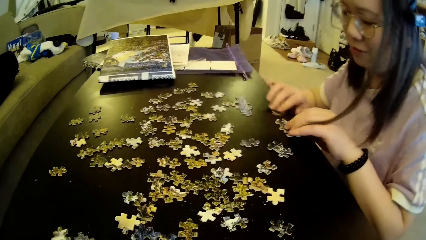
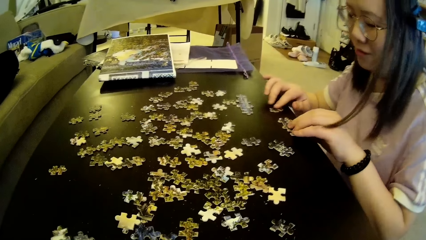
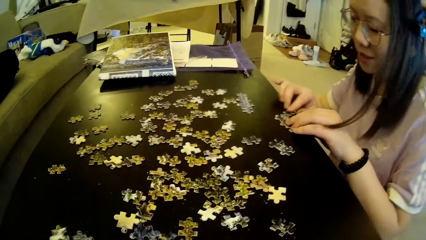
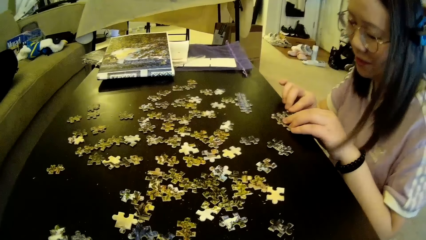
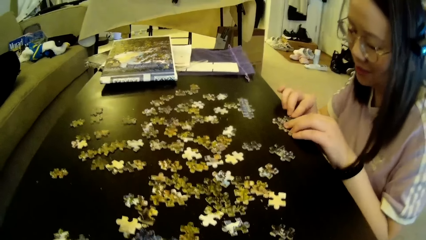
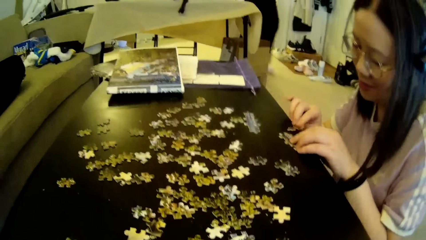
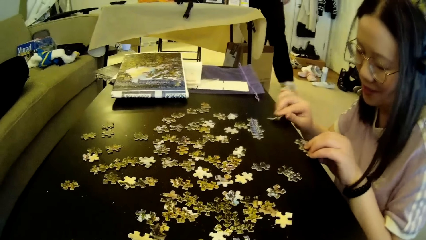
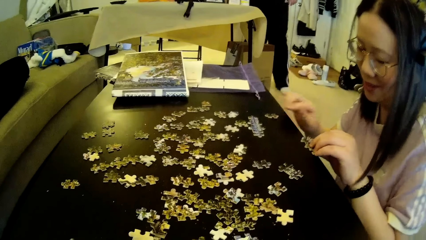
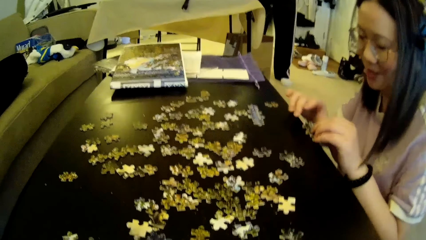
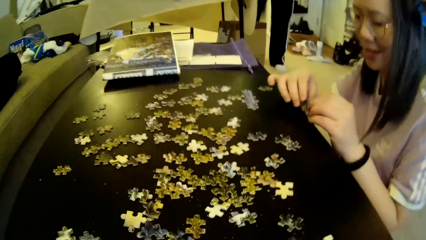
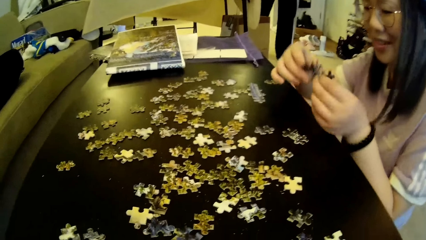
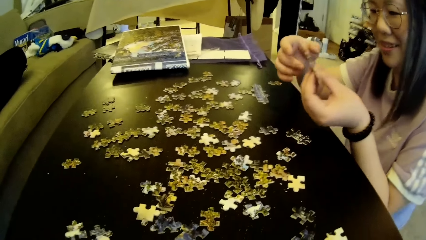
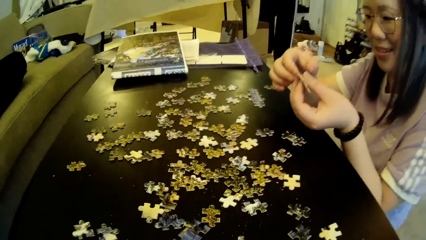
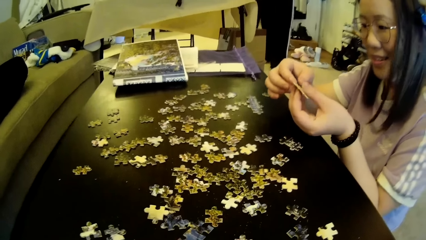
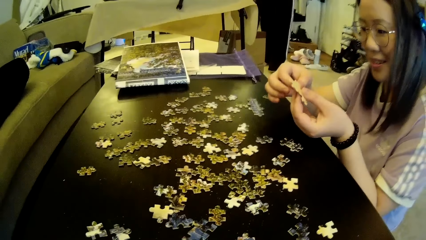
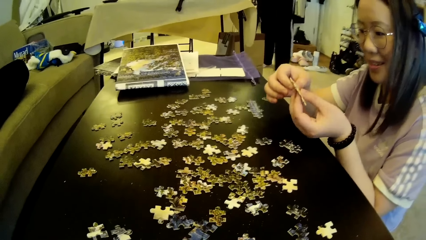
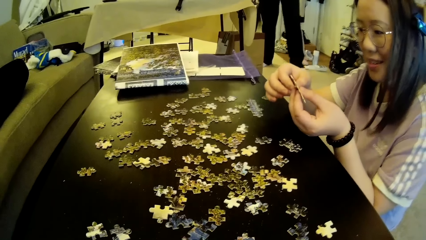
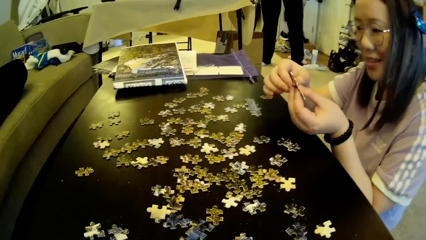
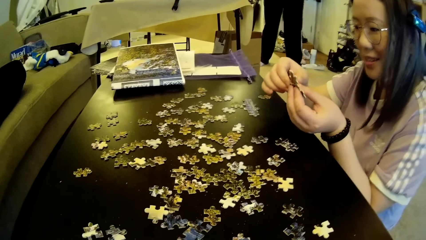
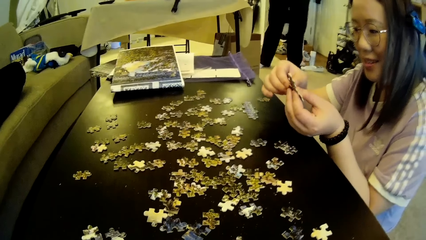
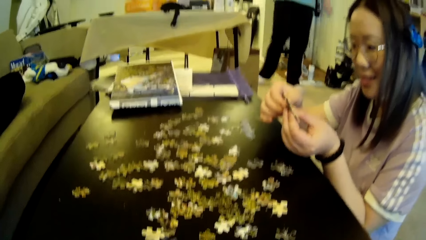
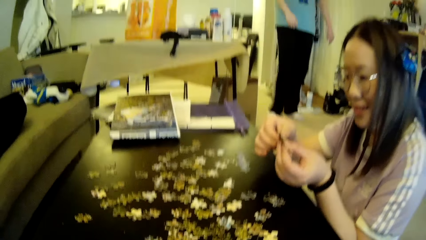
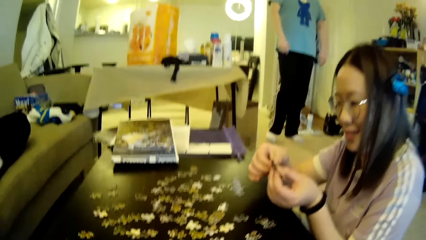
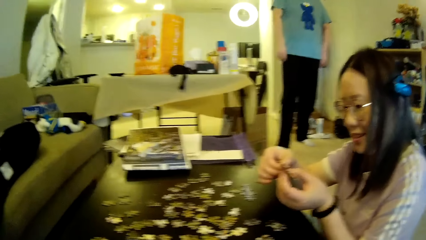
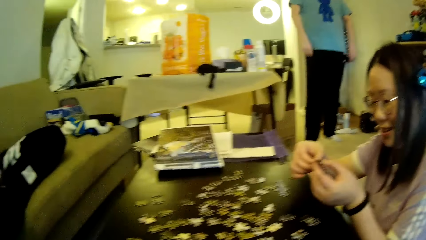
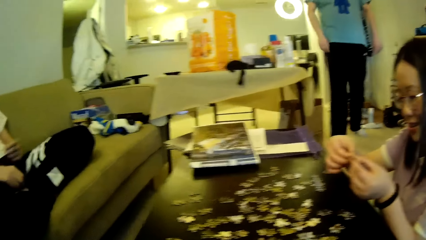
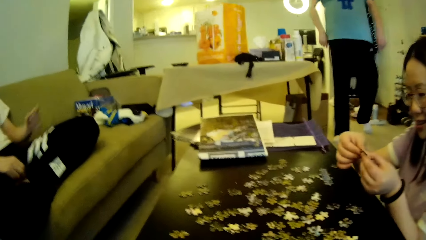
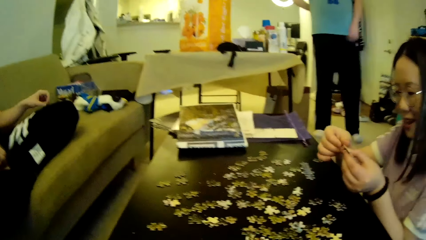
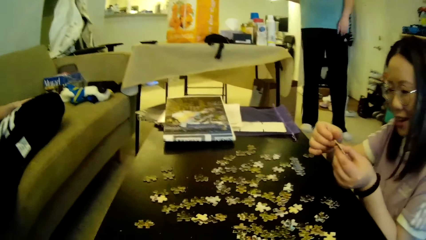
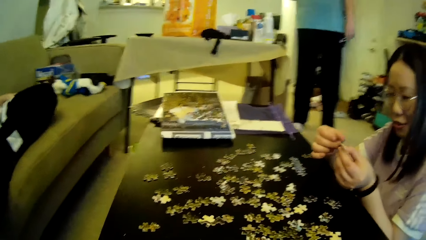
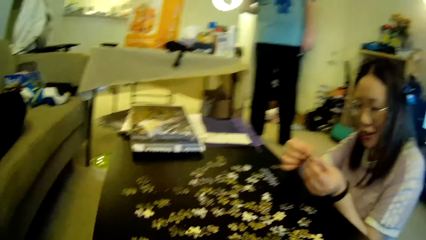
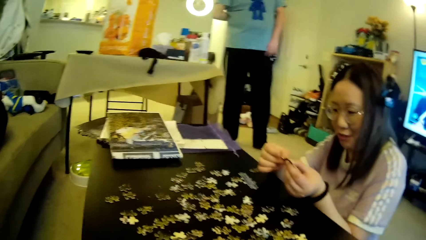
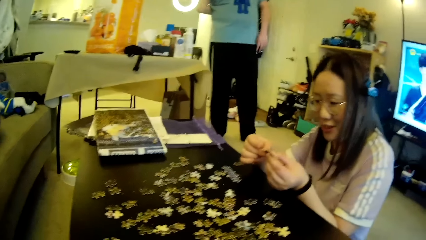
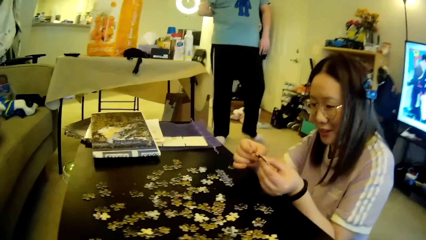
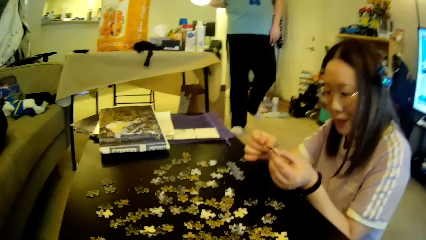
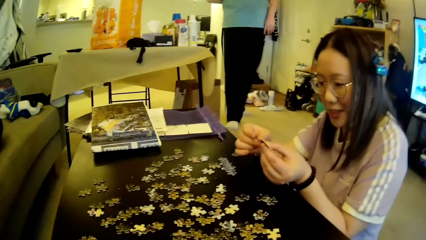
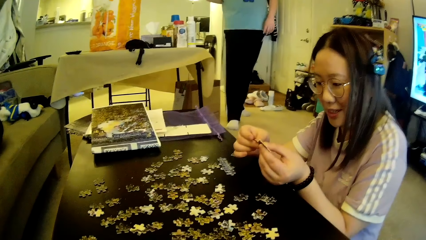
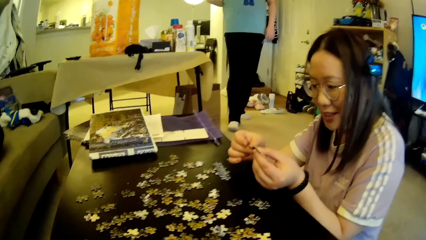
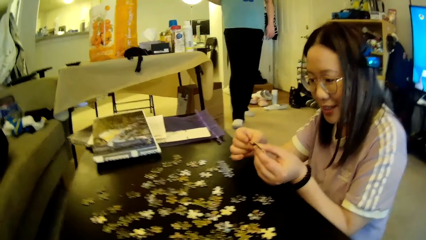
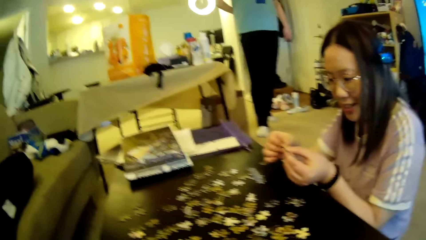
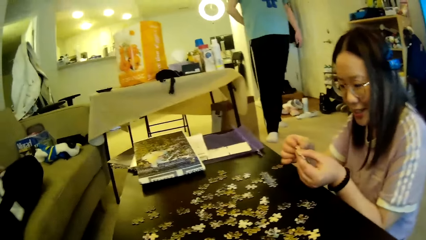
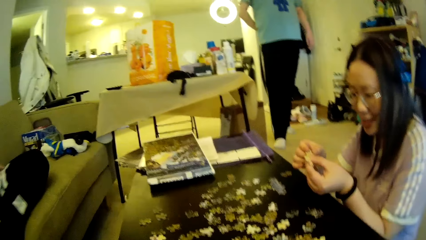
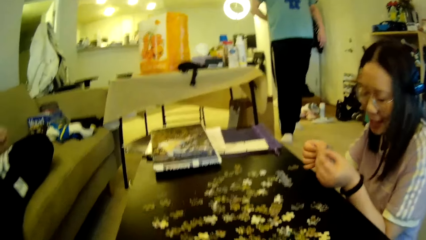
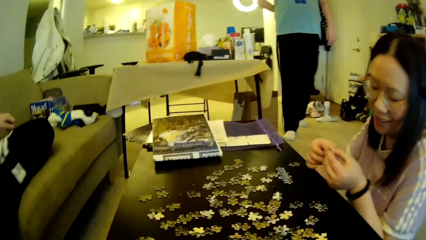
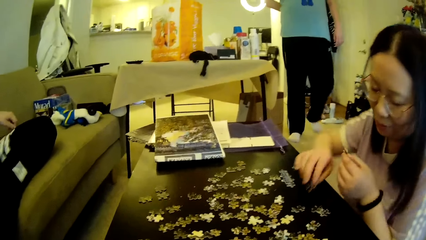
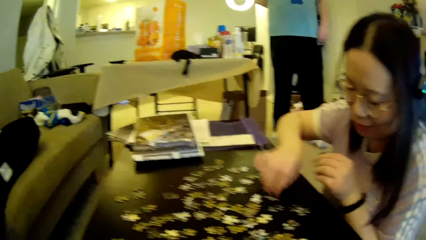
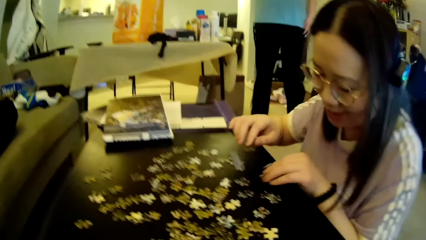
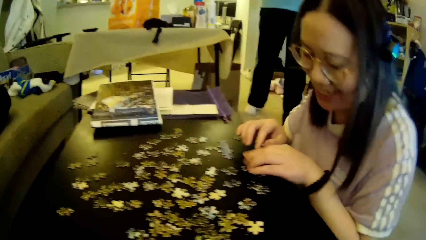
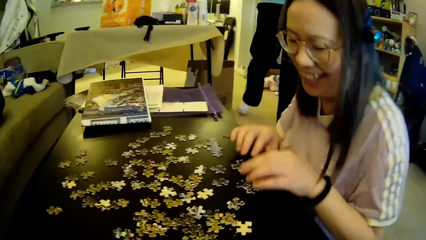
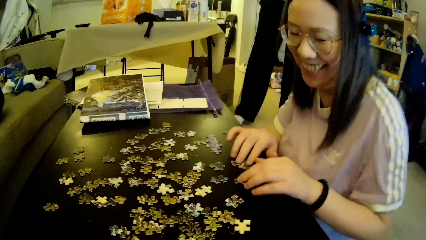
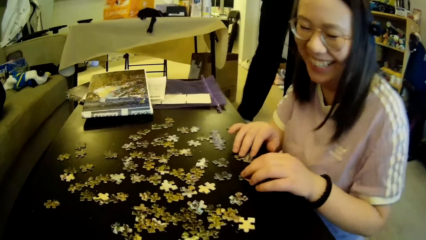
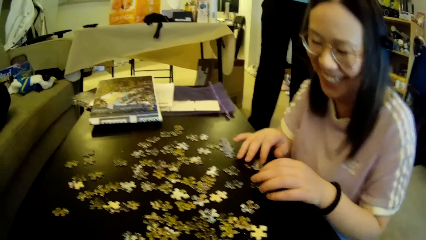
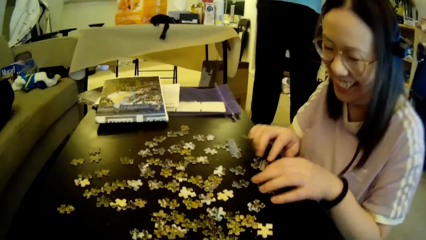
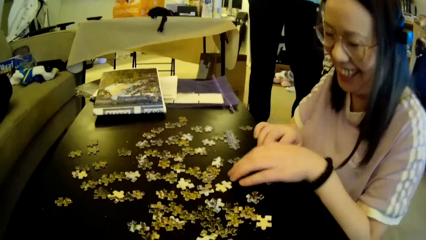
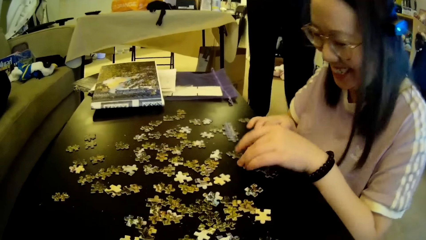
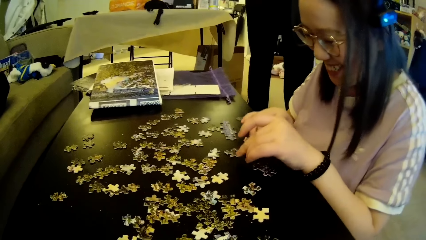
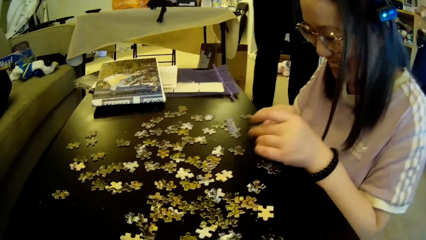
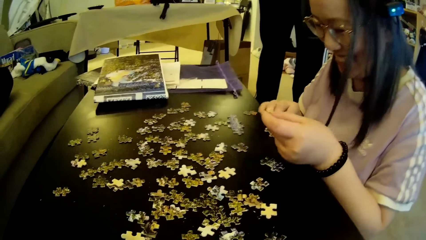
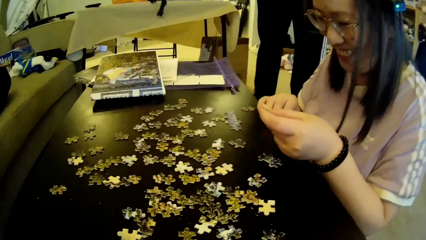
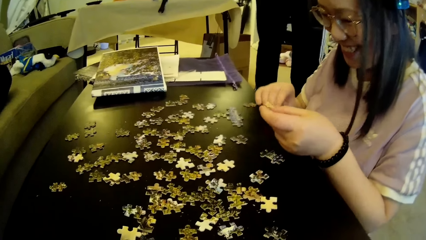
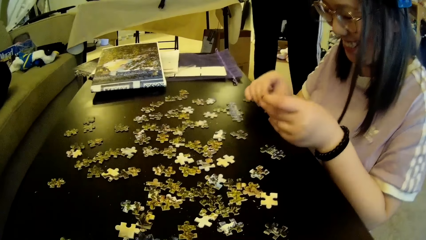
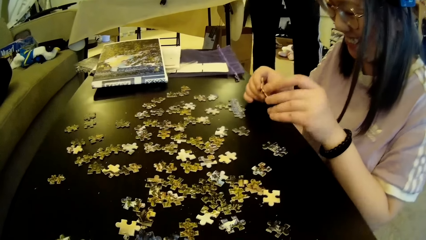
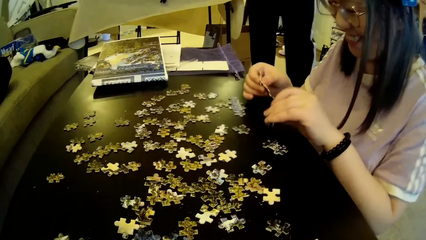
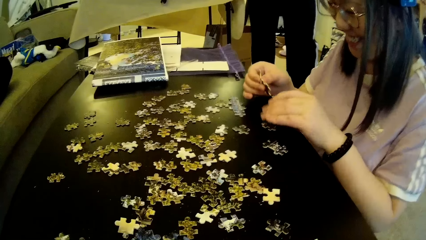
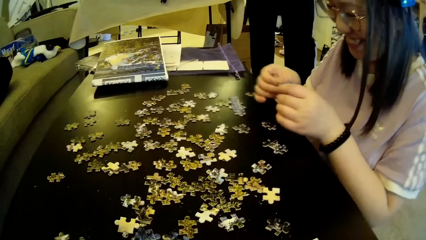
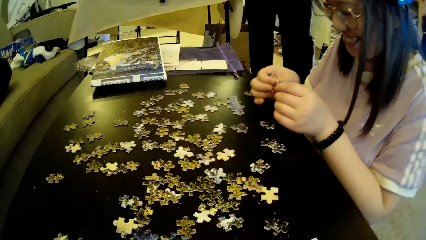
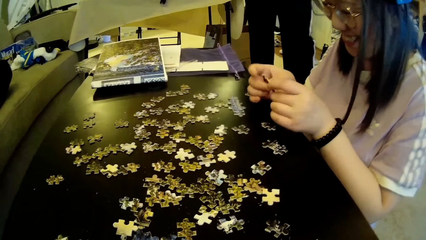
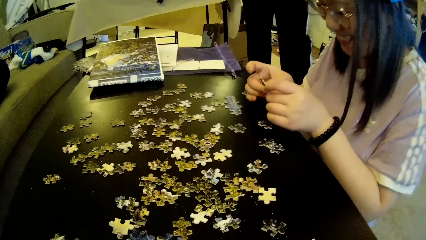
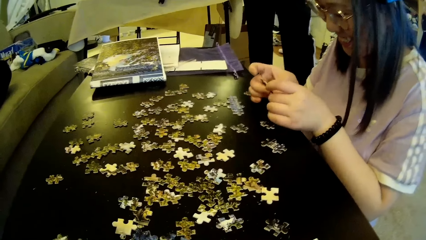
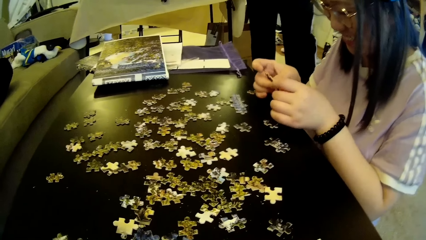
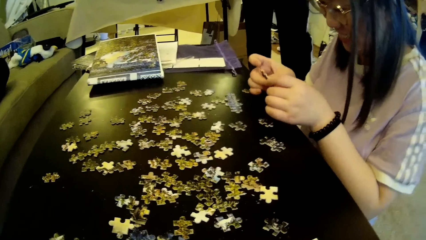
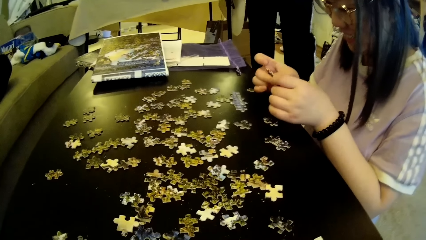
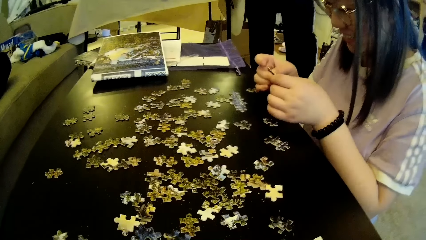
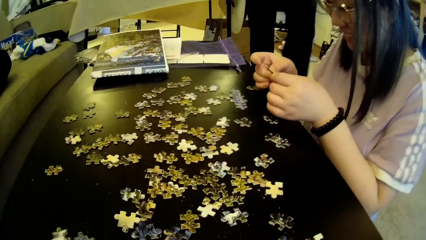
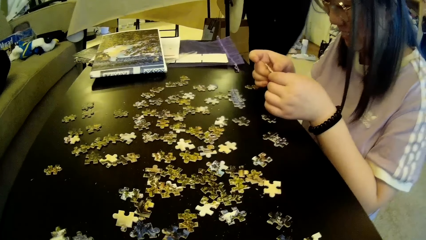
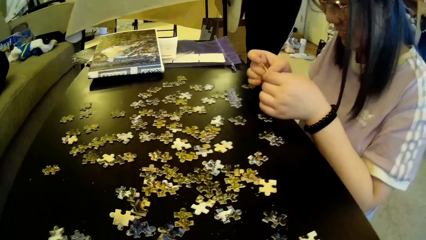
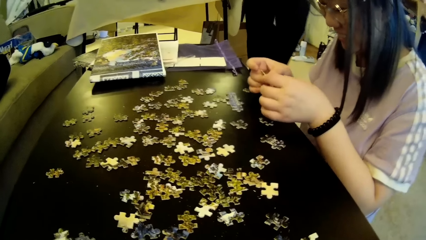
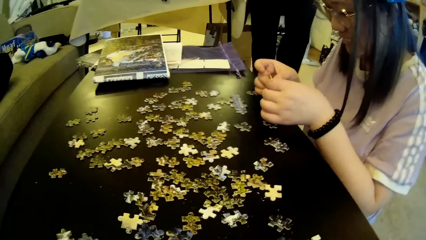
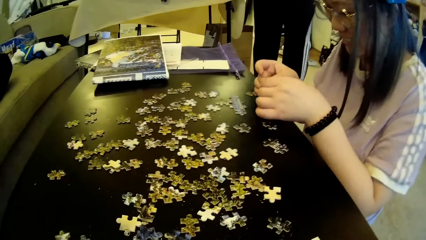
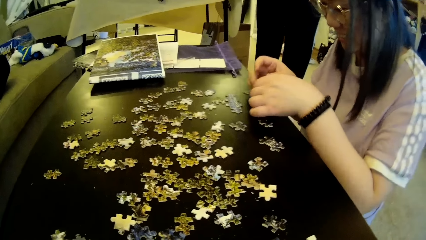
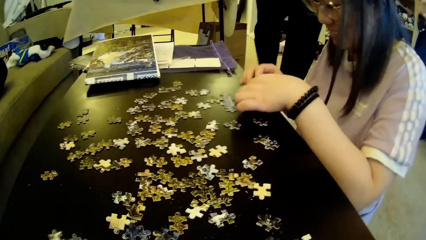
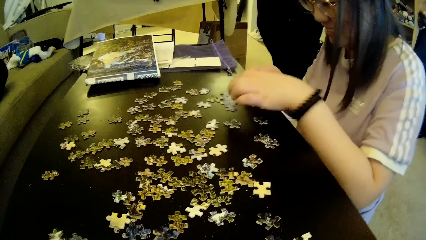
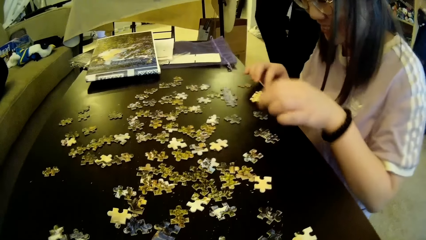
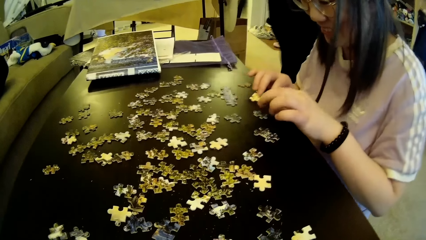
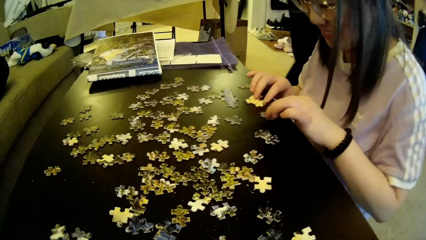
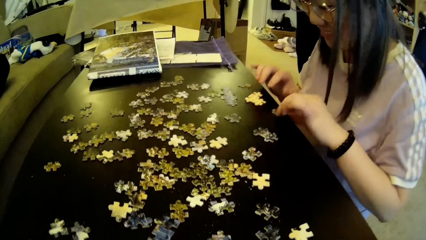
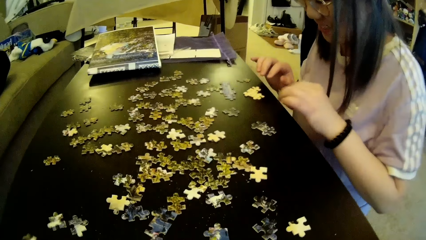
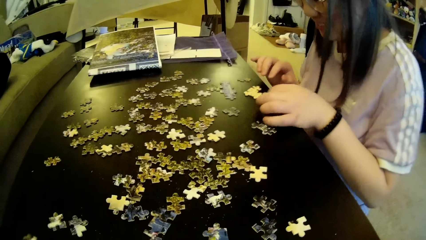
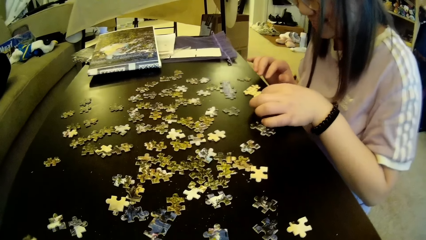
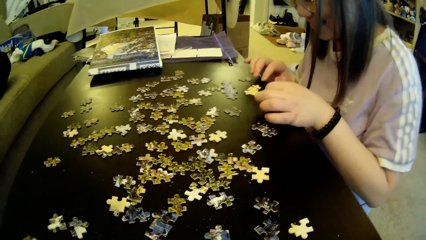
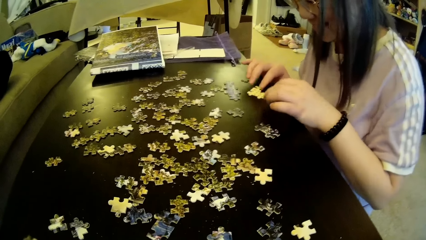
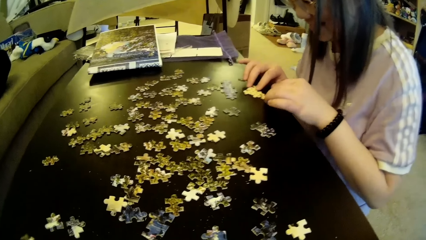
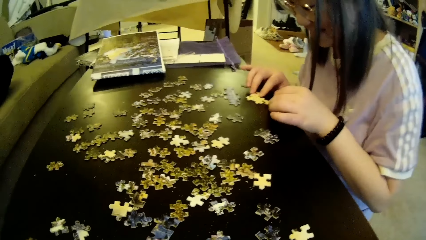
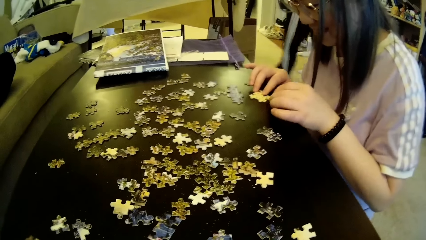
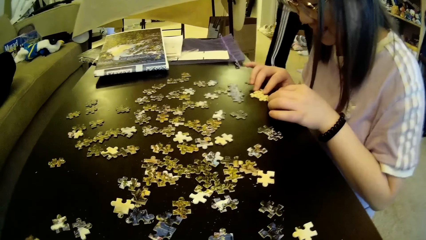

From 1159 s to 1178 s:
A man steps forward. A lady adjusts a puzzle pattern and looks at the model pieces. The camera wearer looks around. The man steps forward. The lady adjusts the puzzle pieces on the table and looks at the model pieces. The man moves the legs. The lady moves the model pieces. The man moves the legs.
